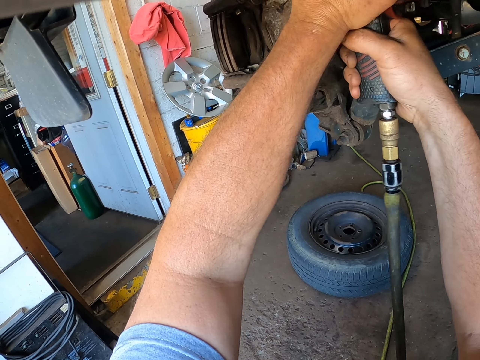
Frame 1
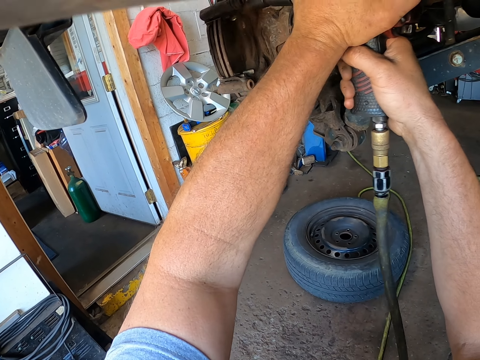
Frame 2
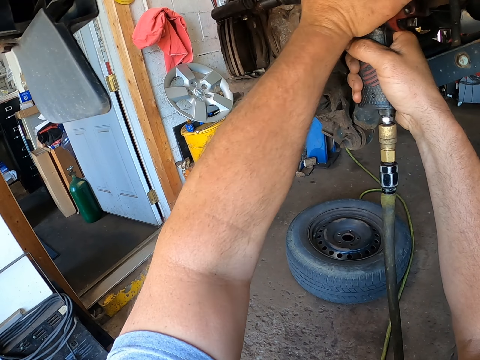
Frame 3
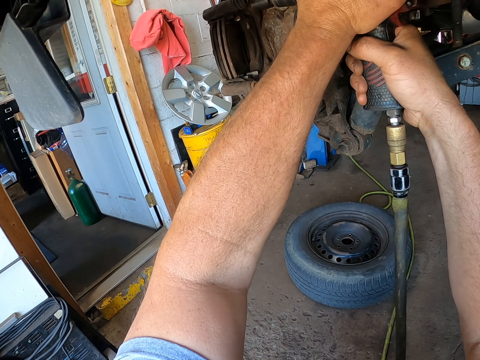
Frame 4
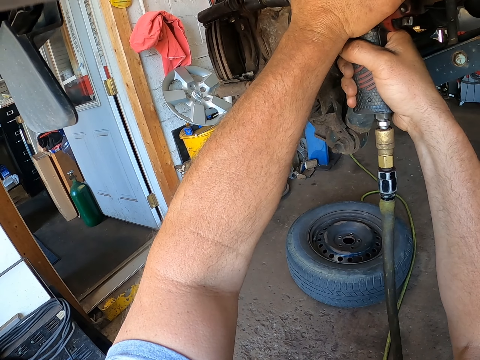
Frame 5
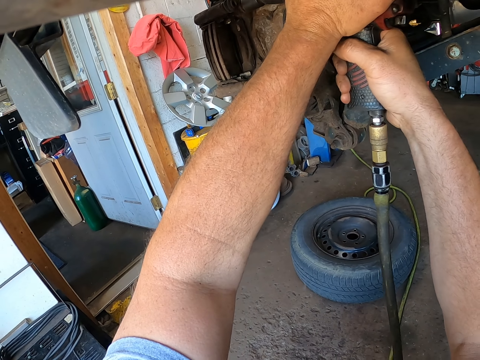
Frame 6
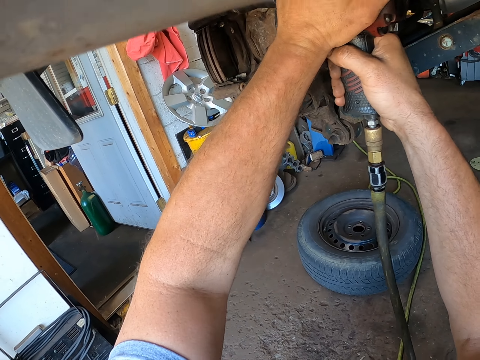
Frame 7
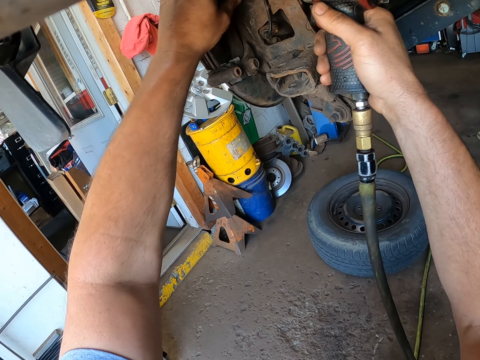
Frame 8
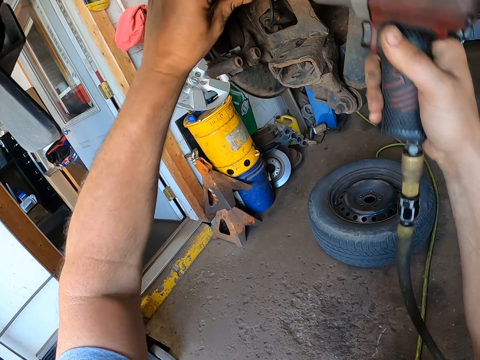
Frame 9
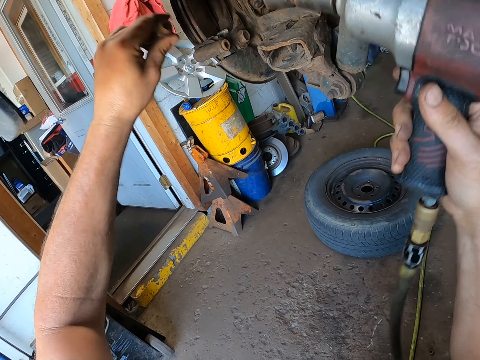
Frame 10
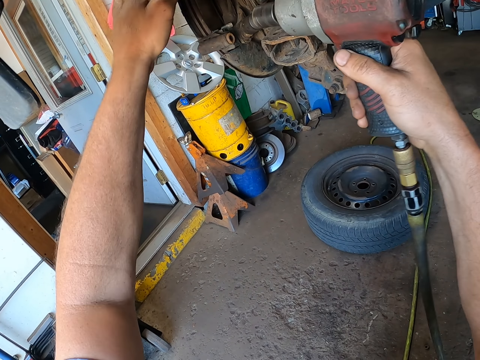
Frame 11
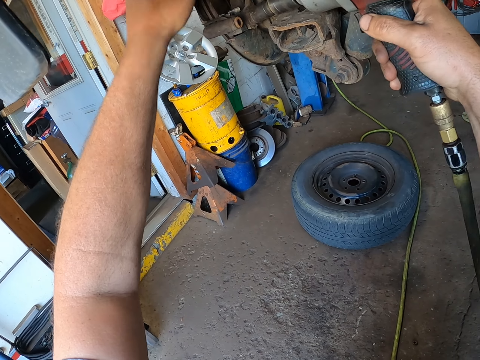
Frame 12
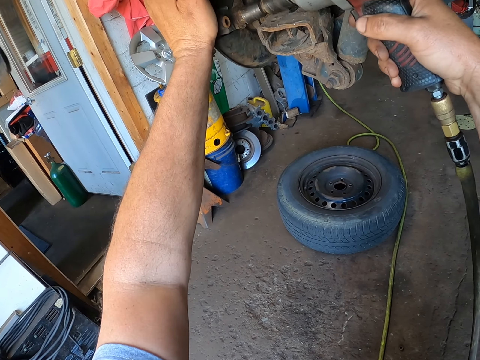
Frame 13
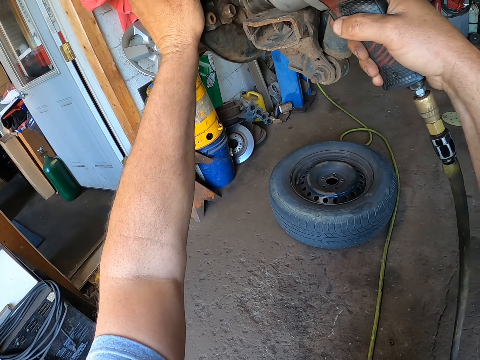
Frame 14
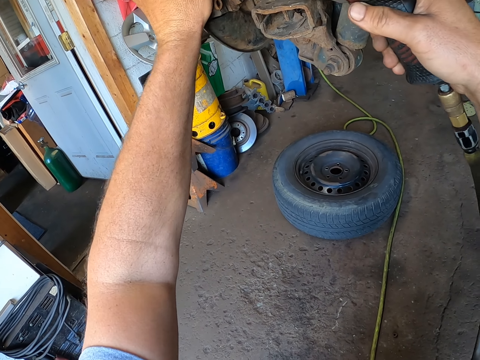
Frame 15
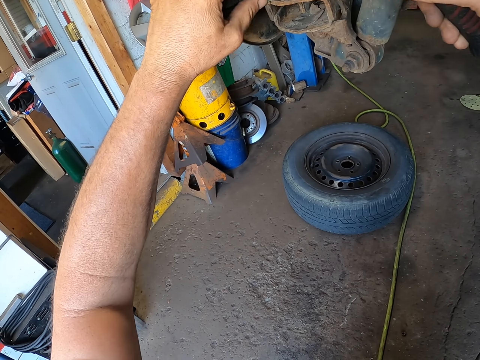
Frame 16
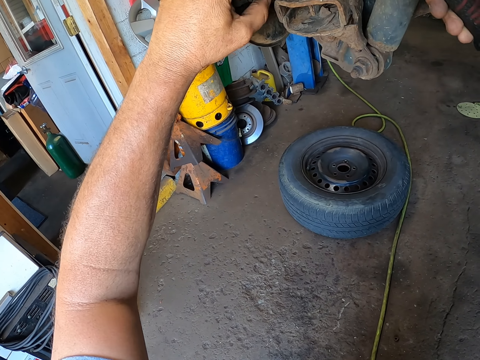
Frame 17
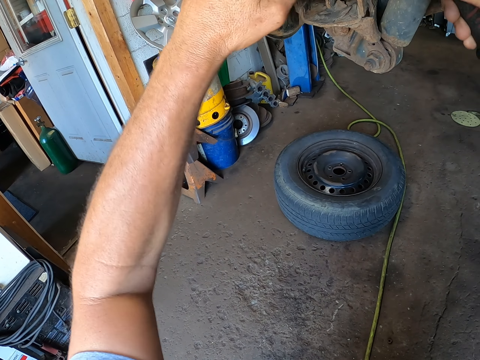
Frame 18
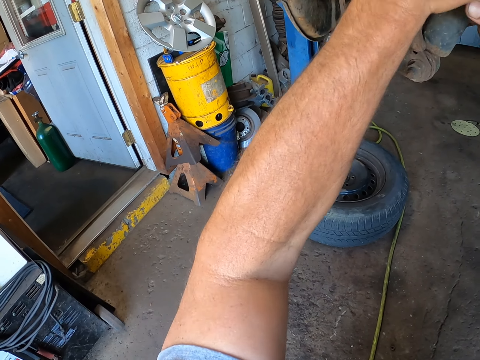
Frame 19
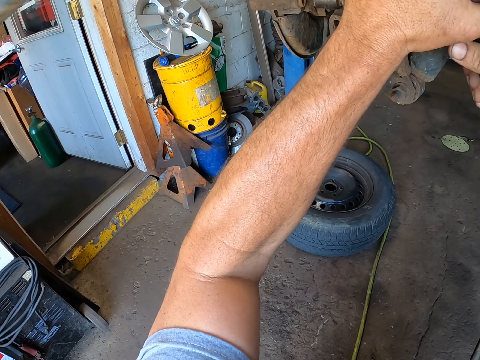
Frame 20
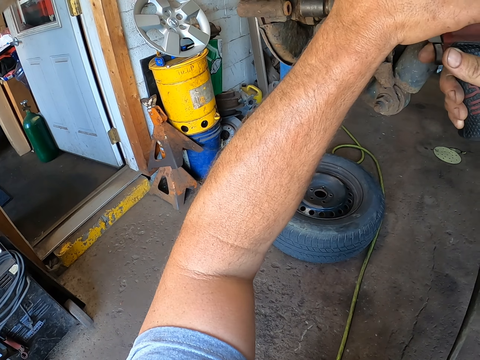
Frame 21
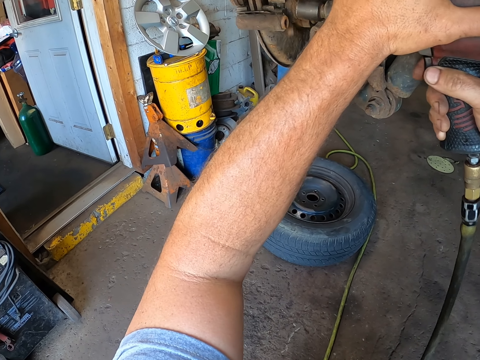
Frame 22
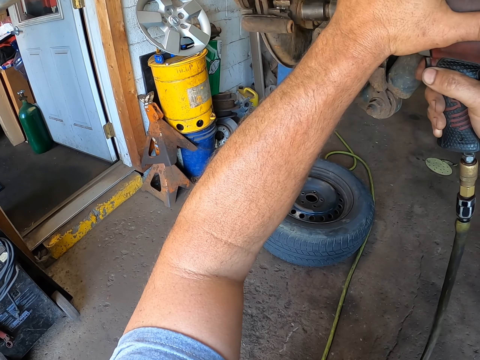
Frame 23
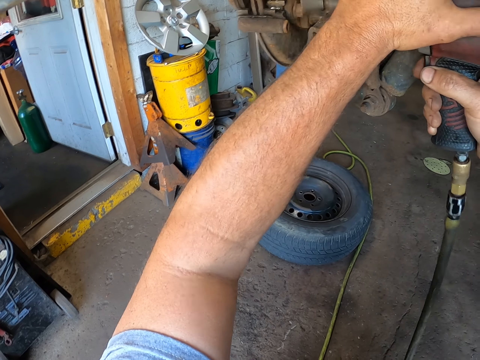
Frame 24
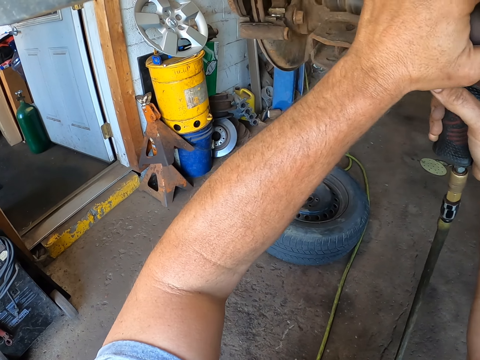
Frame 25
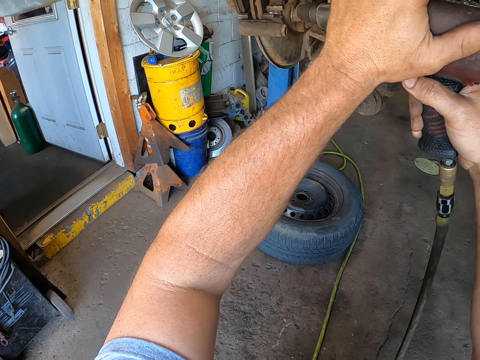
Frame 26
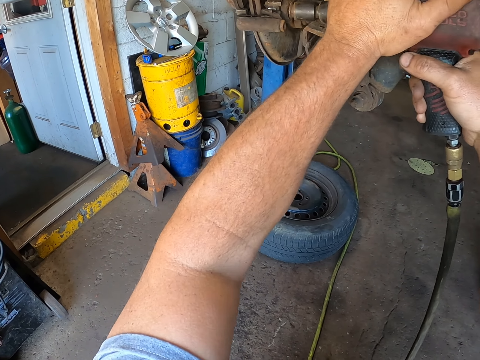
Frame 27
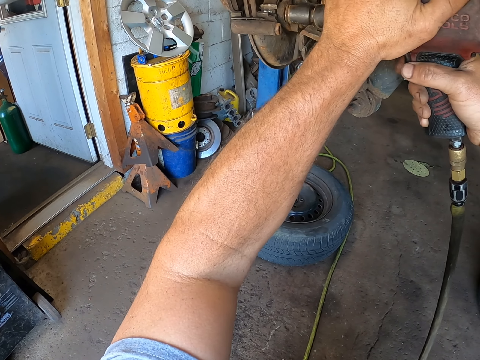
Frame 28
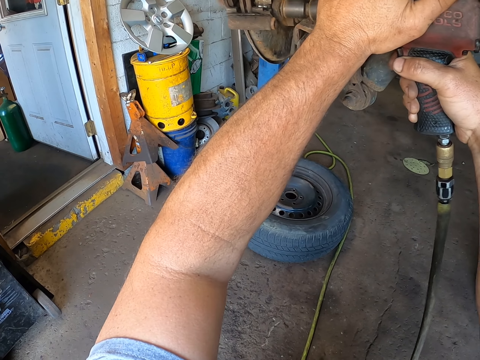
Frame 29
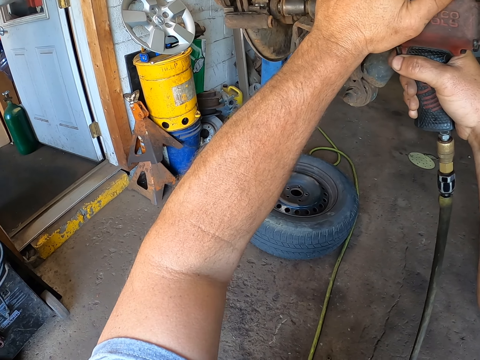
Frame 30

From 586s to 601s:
The camera wearer removes the metal from the electric drill with his hand. He drills the metal from under the car with the electric drill.

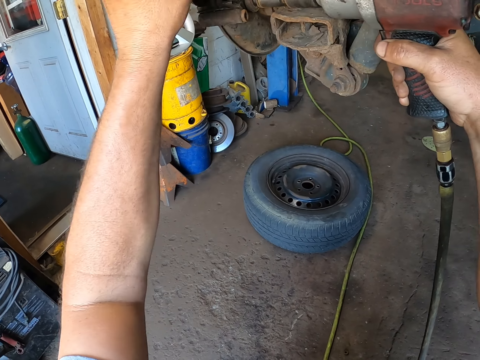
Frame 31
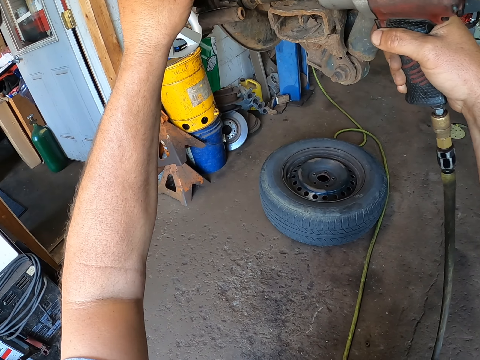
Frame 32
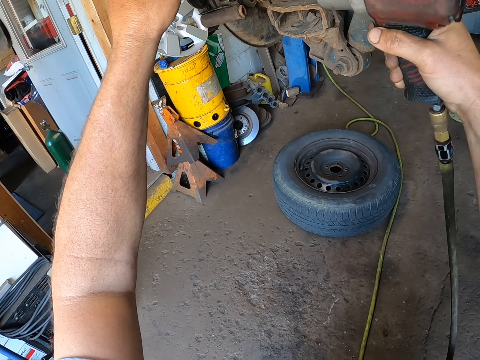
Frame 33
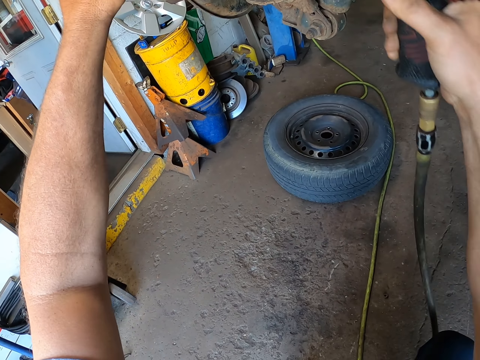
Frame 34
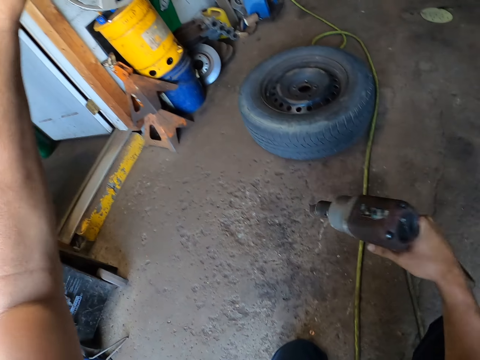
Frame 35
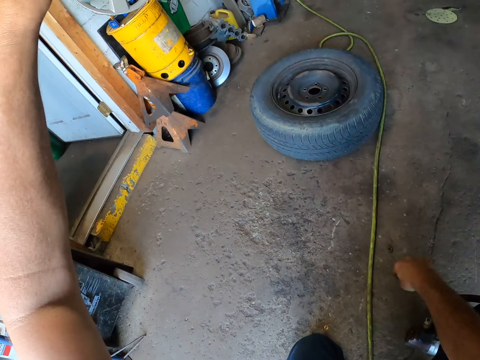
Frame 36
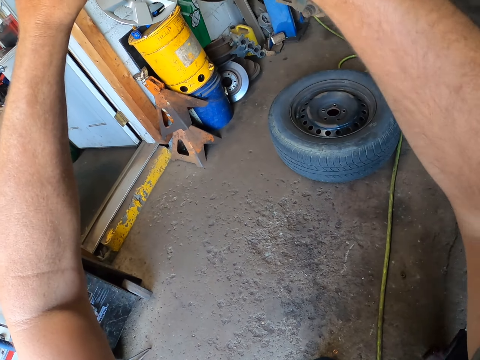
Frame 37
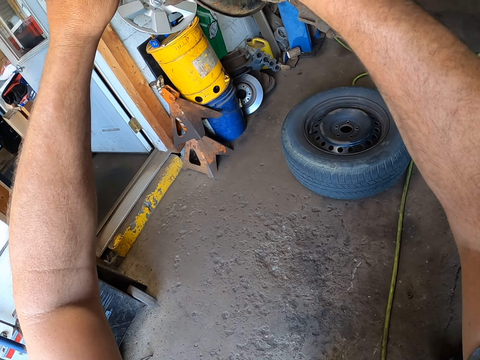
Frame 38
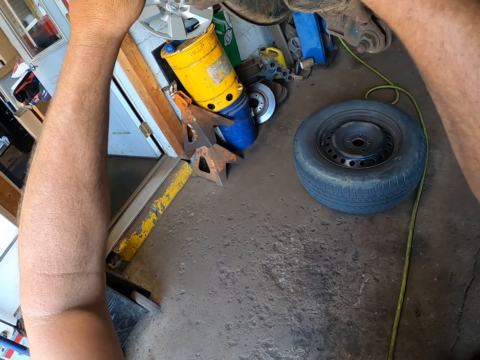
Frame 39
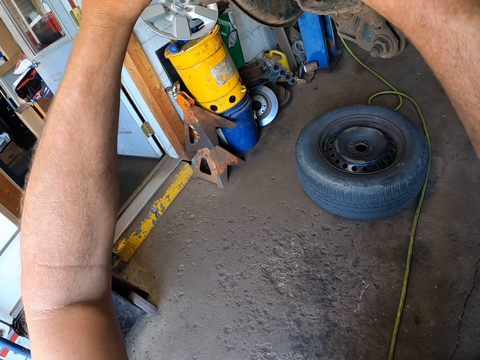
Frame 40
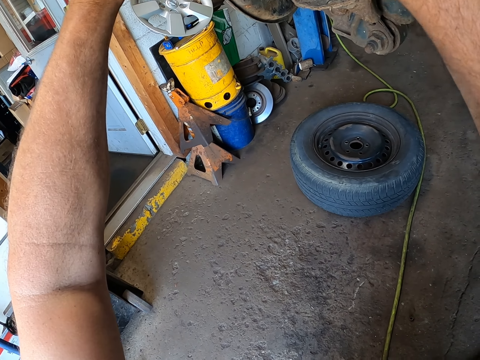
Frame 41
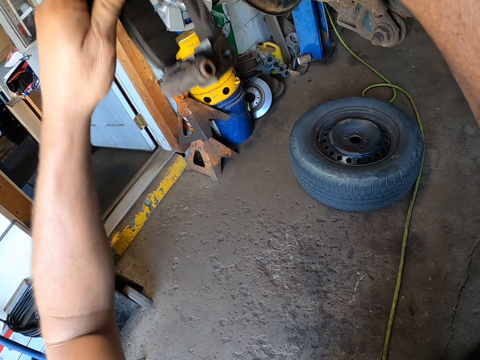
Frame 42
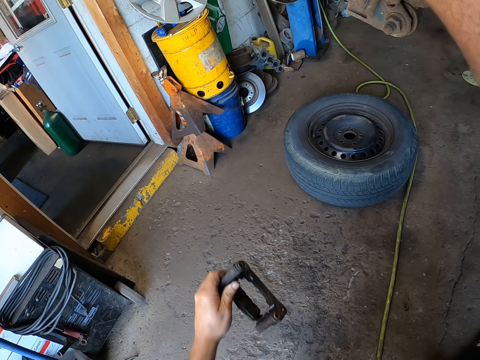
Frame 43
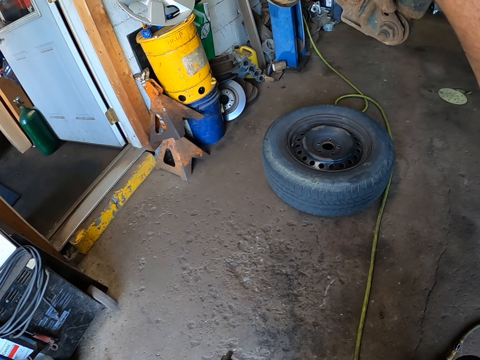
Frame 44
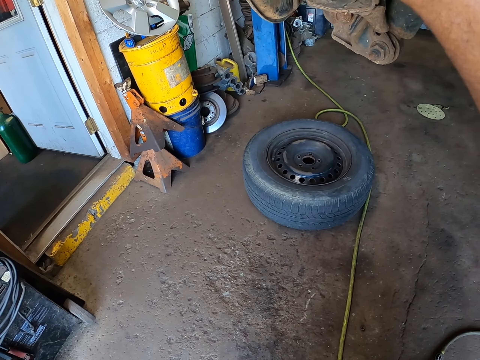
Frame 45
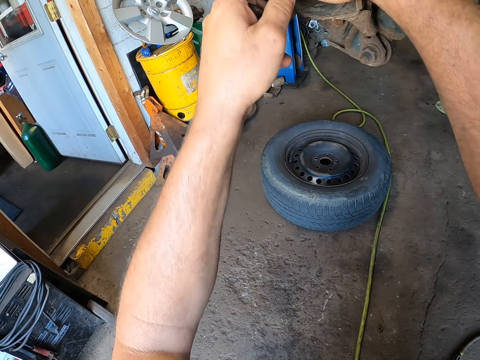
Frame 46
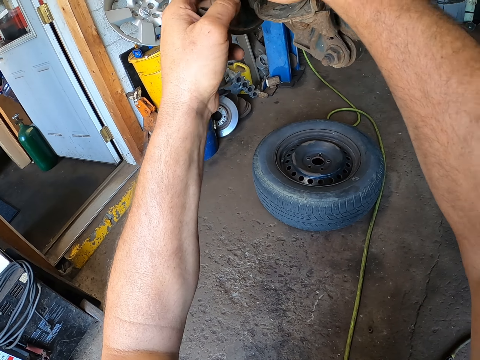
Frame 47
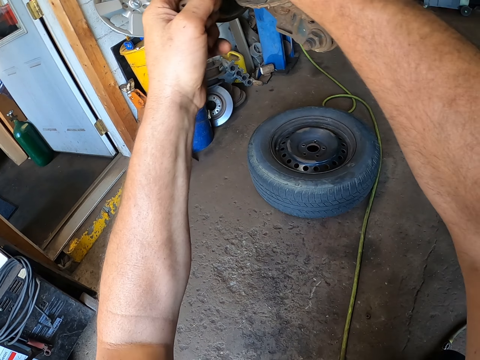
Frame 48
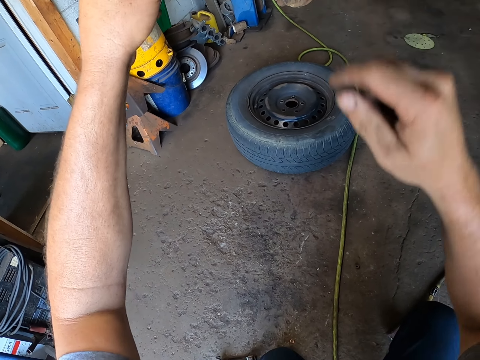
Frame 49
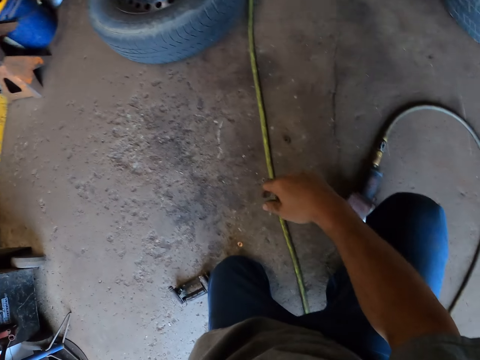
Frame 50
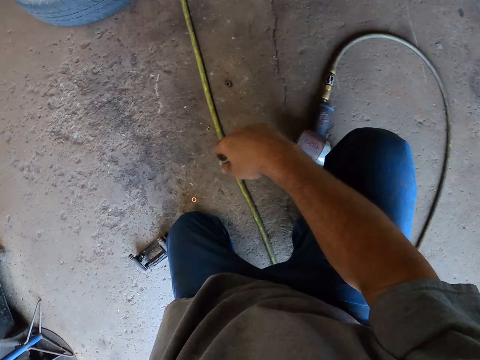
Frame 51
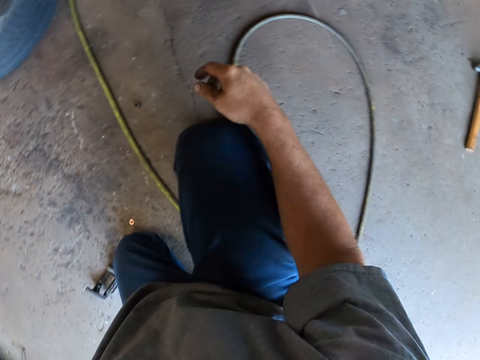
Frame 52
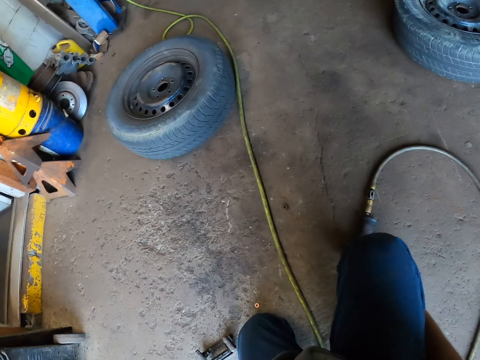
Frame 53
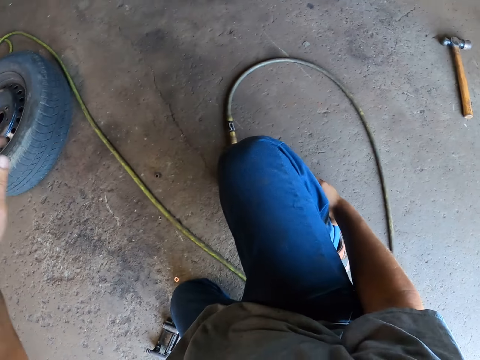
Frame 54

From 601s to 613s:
The camera wearer places the electric drill on the floor. They do something. They remove the metal from under the car. They place the metal on the floor.
